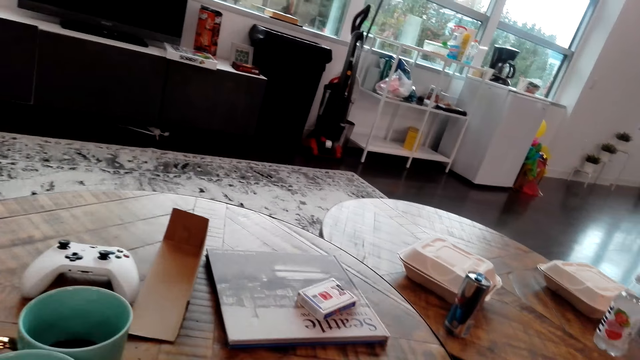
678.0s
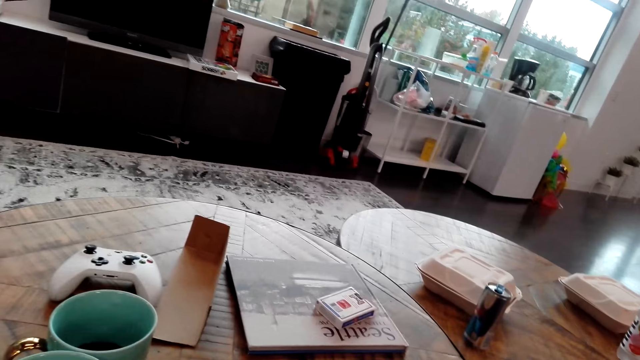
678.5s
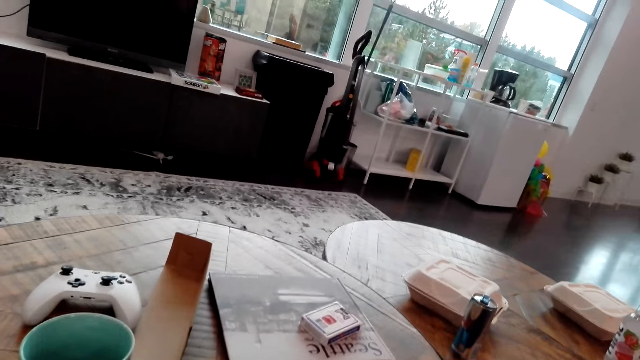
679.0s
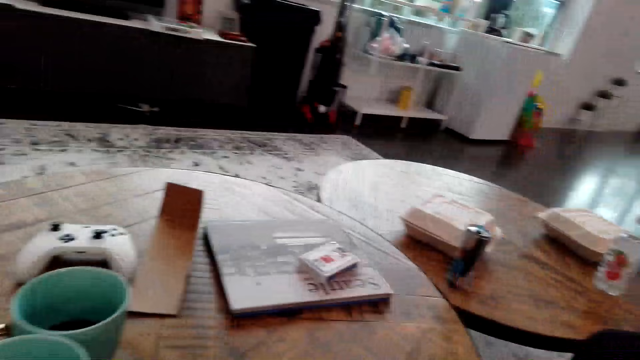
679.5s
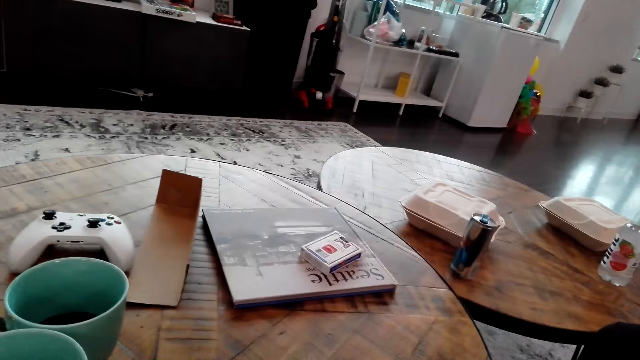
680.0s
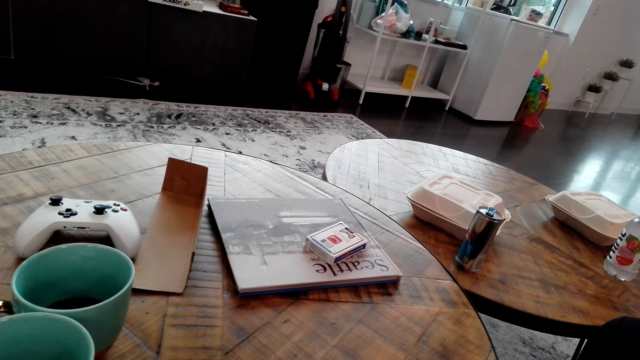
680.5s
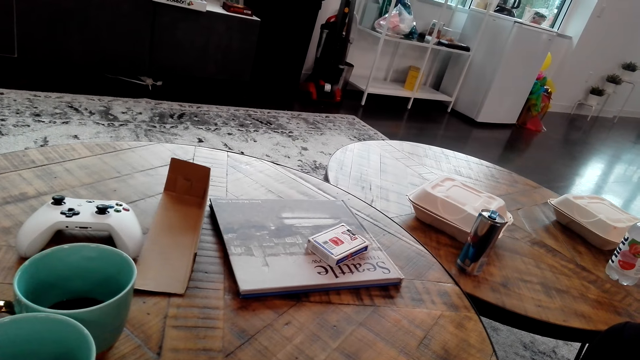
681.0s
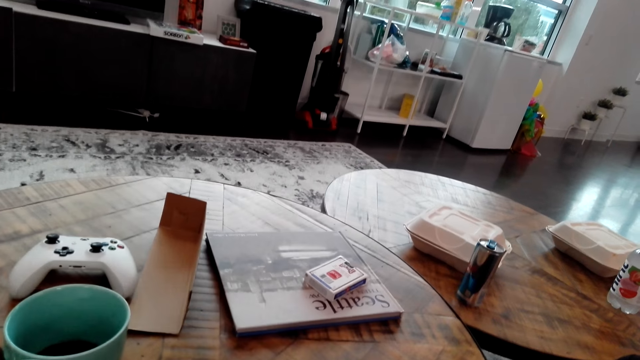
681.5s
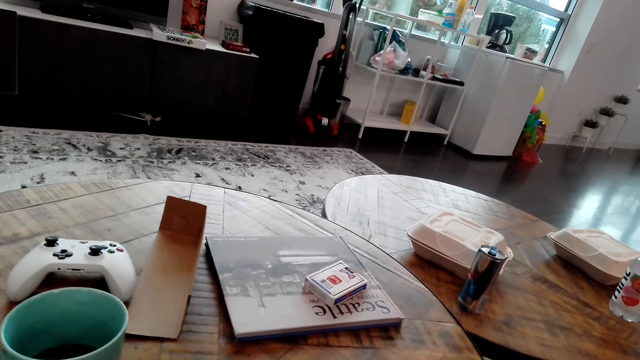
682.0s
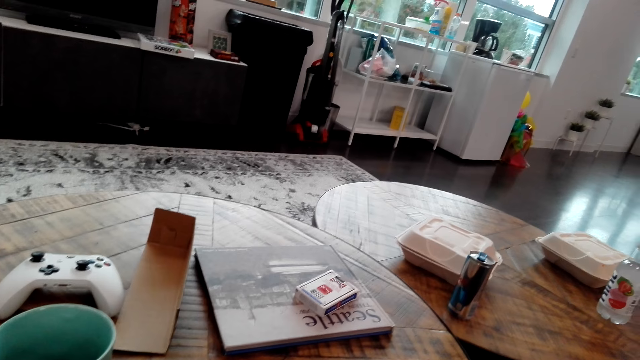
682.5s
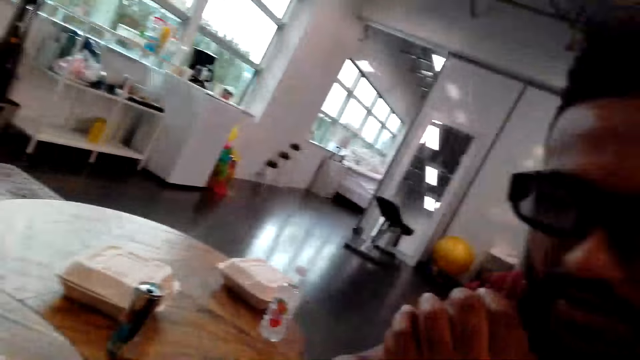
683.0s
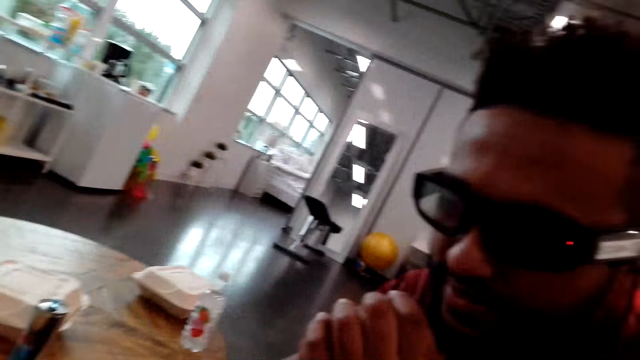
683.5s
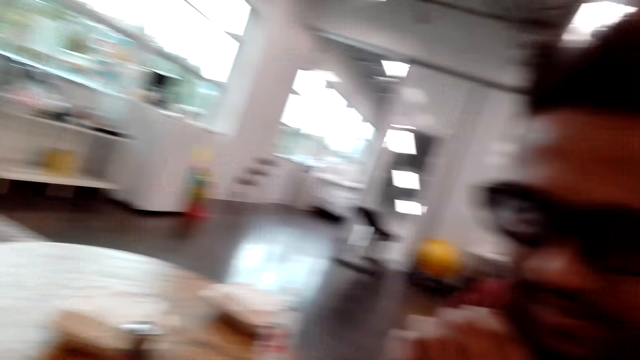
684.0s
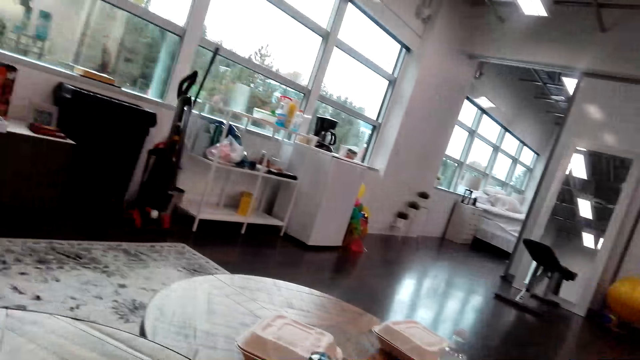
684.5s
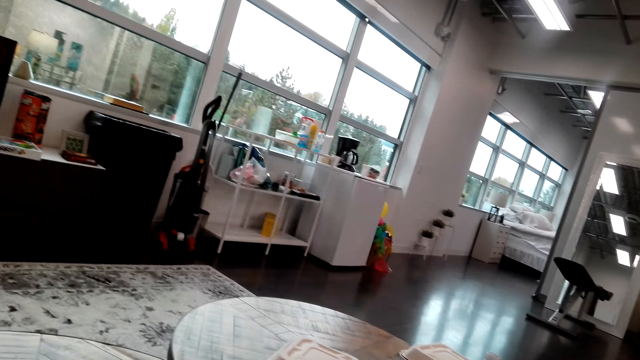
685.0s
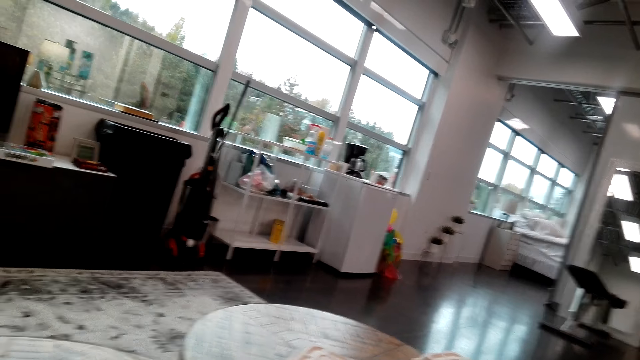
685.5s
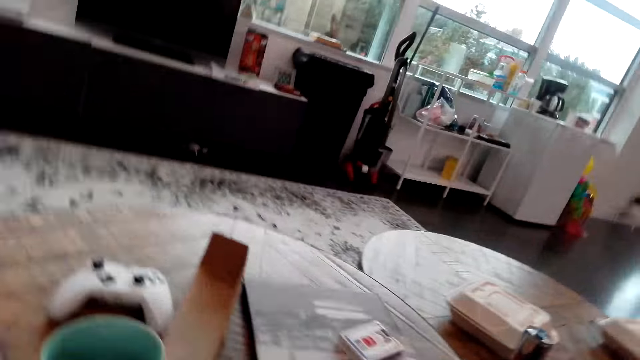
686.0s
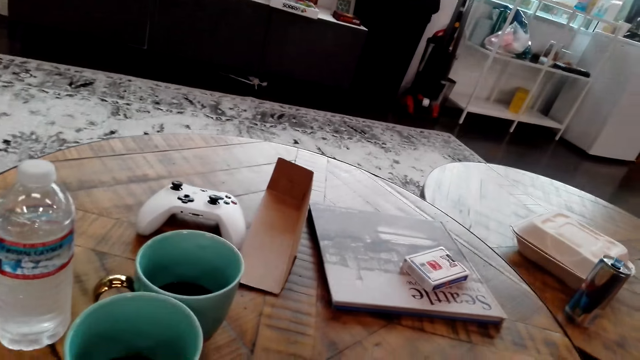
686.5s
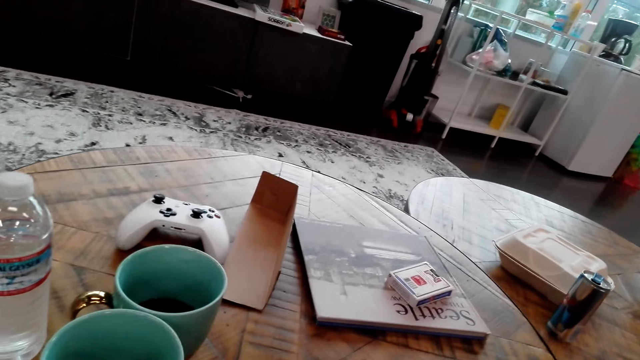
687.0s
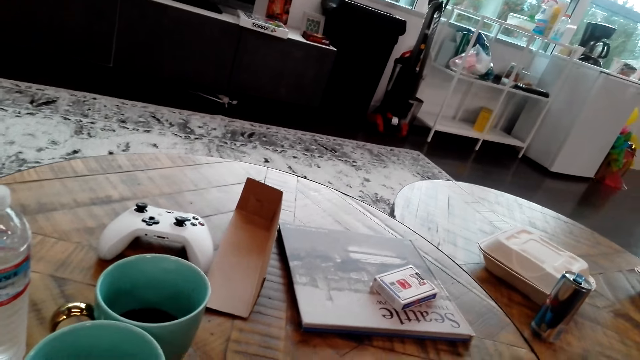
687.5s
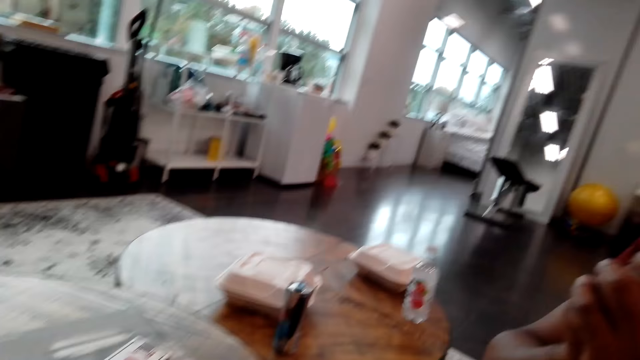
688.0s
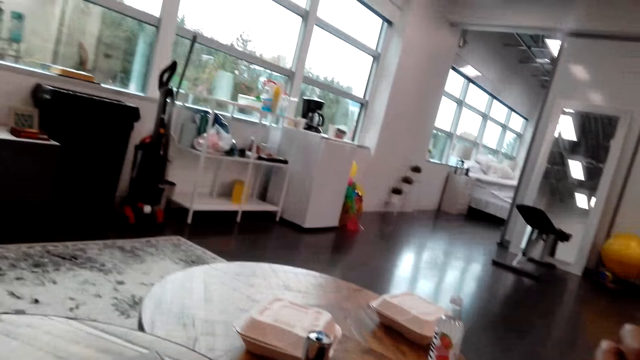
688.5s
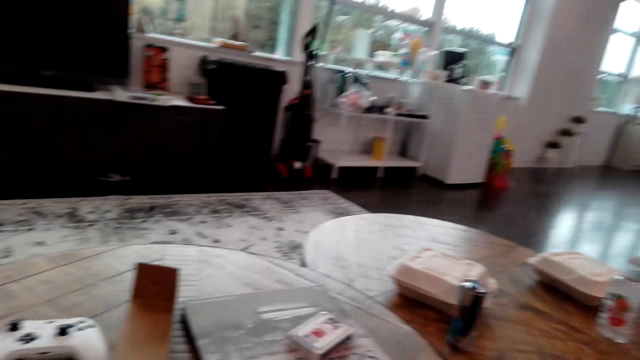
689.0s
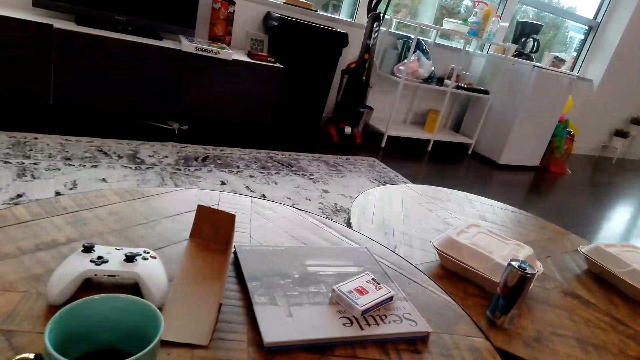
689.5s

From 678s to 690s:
The camera wearer looks around.

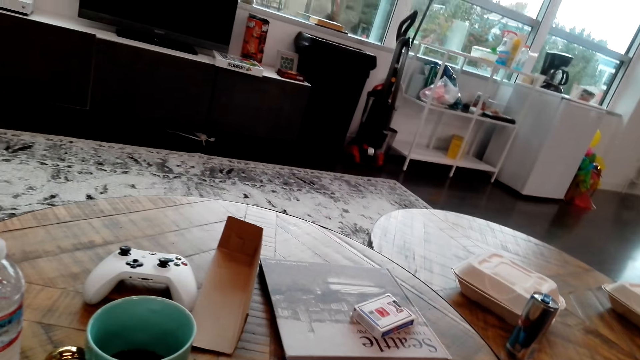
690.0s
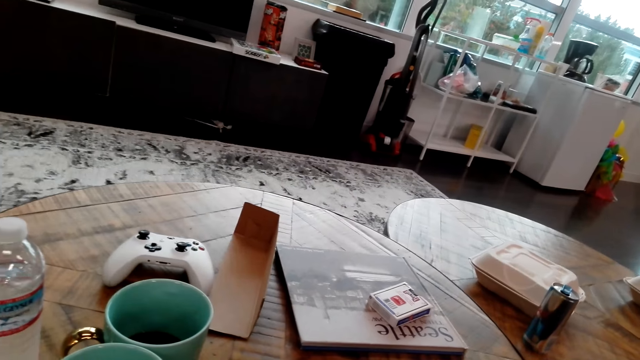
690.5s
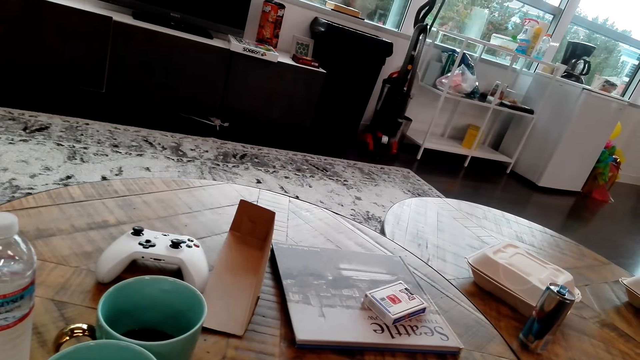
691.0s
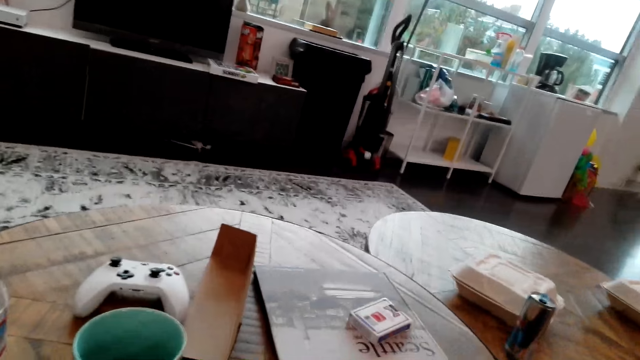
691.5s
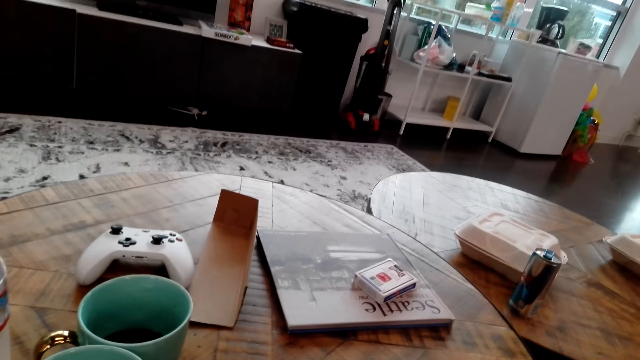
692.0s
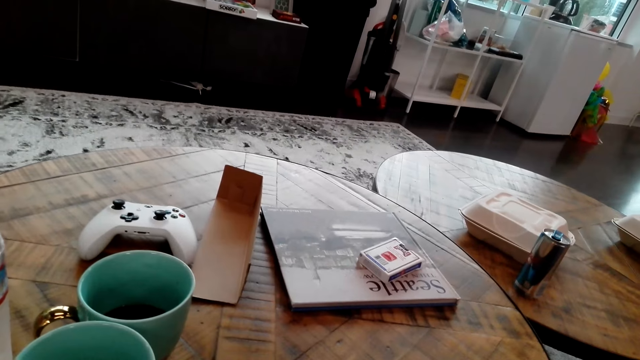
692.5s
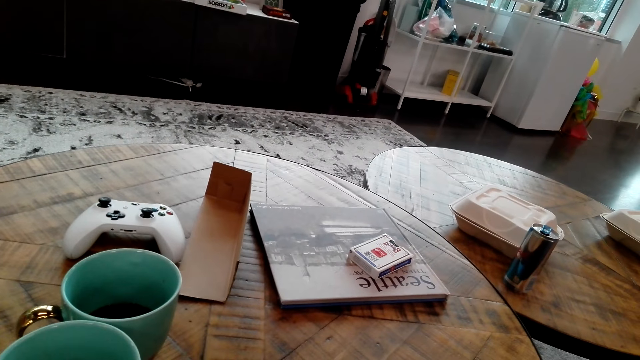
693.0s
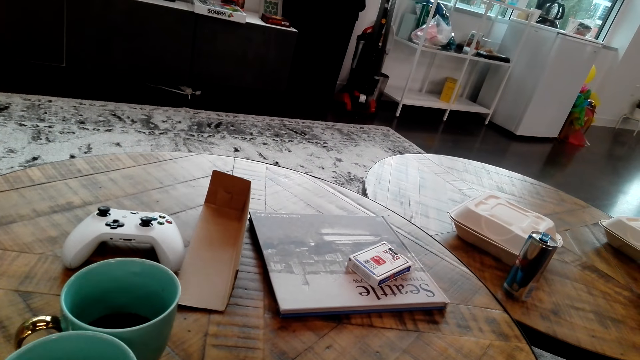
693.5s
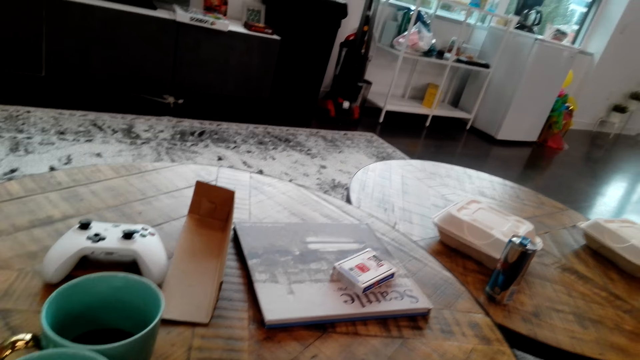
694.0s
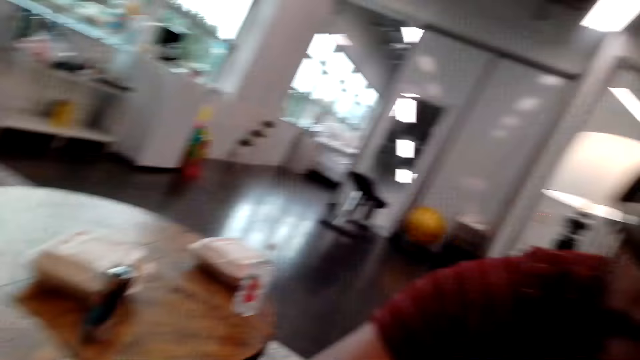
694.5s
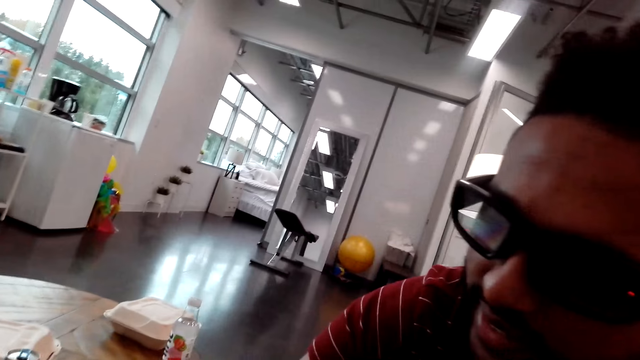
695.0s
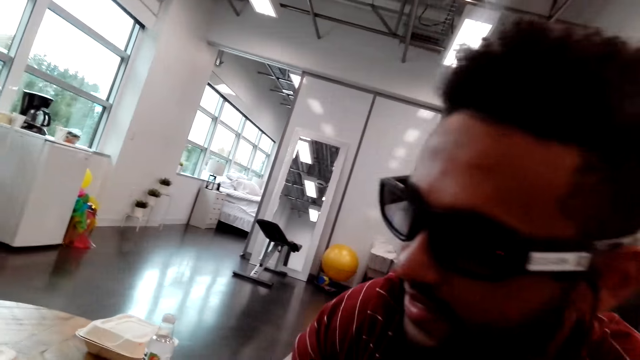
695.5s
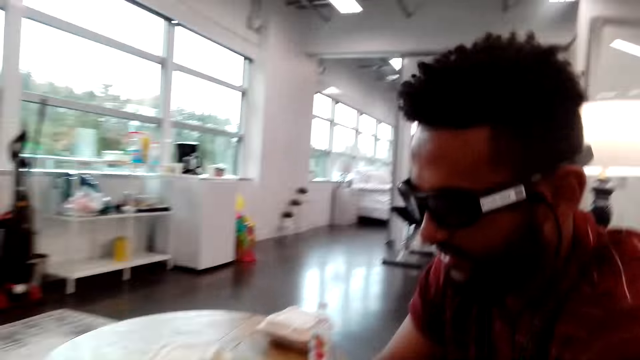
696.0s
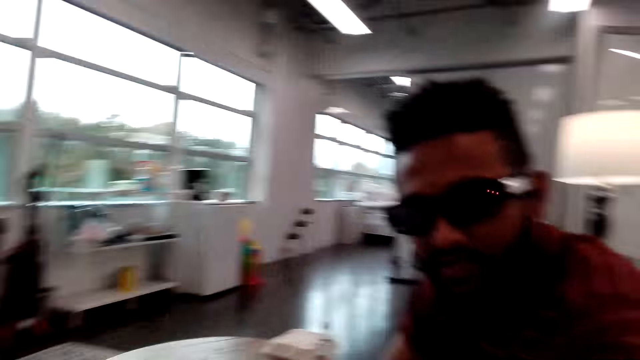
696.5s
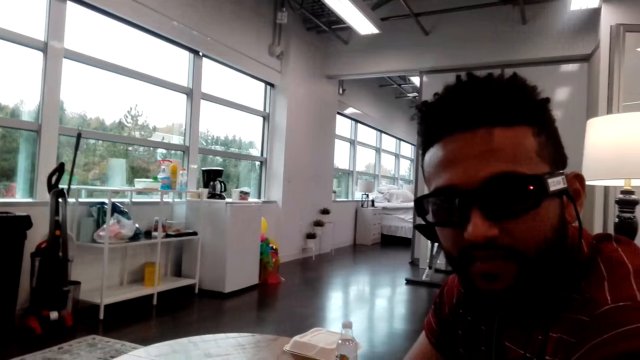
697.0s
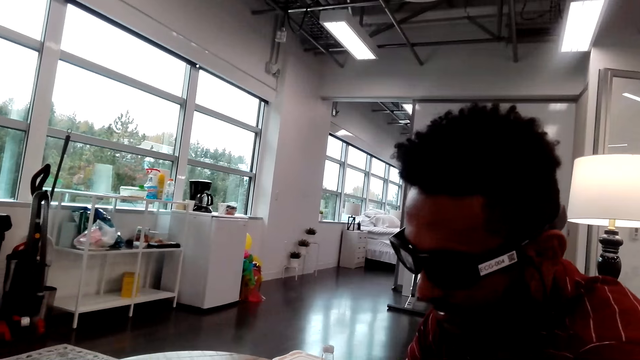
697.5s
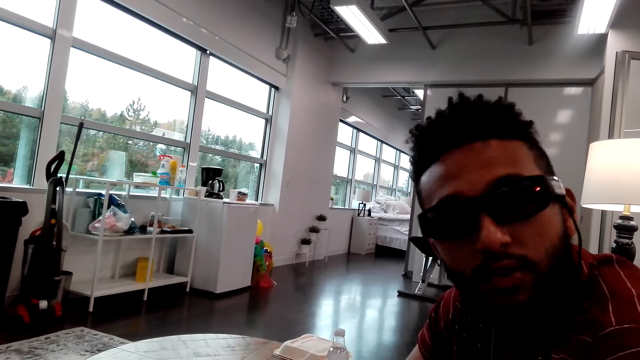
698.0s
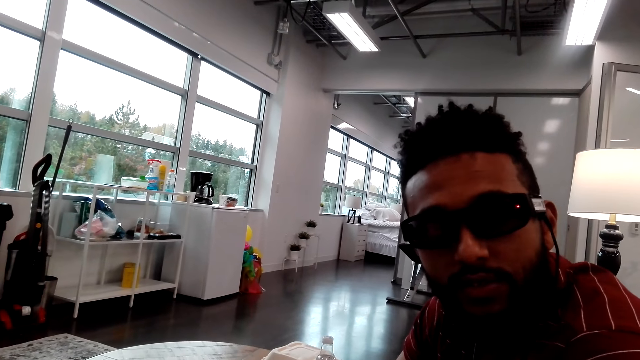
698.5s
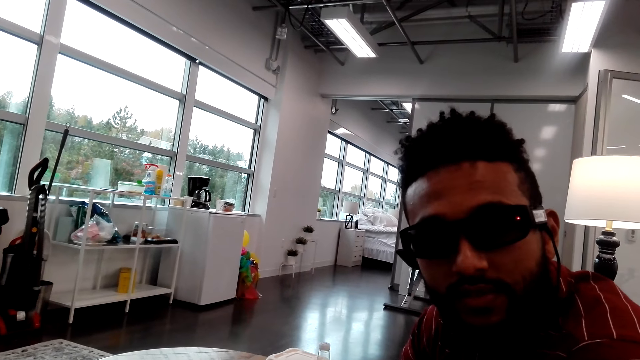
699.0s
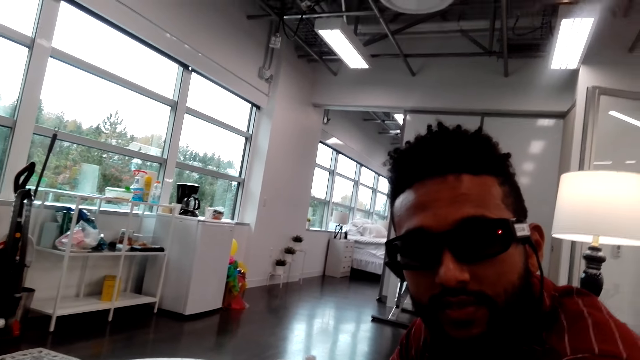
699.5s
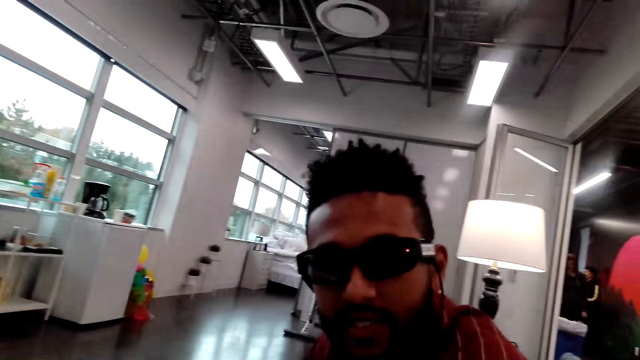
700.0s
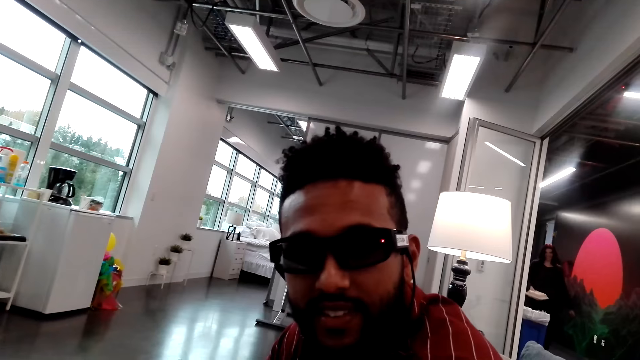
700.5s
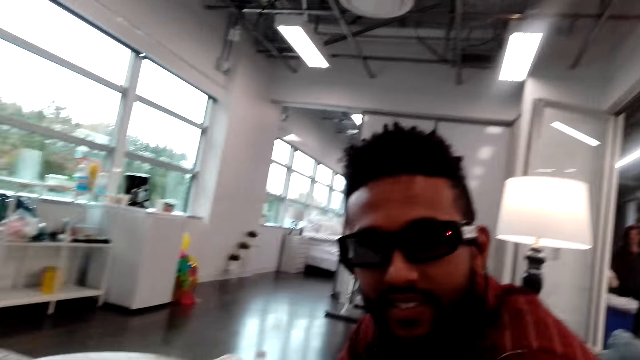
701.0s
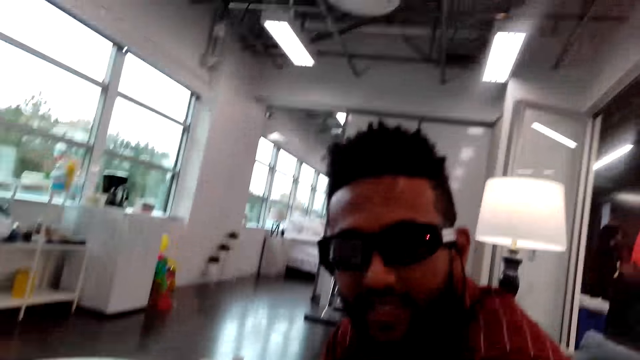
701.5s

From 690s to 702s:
The camera wearer looks at a person.
